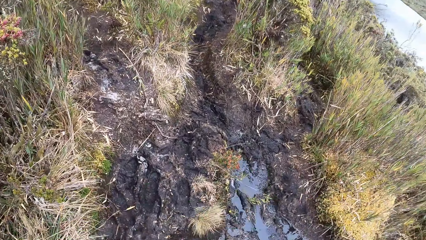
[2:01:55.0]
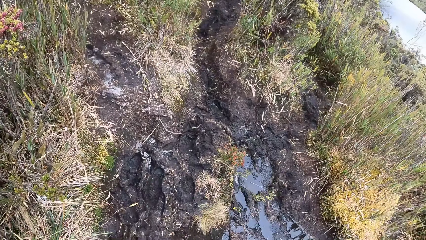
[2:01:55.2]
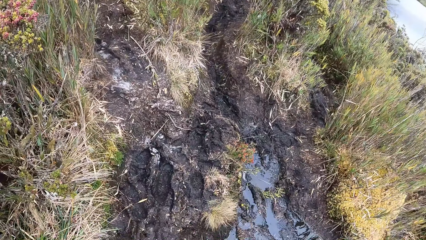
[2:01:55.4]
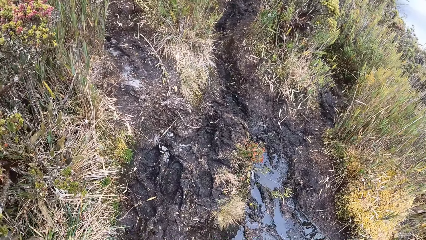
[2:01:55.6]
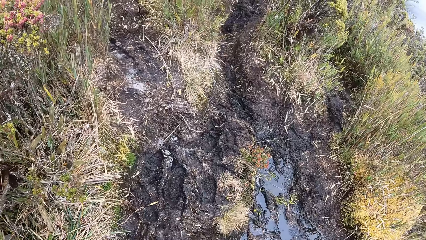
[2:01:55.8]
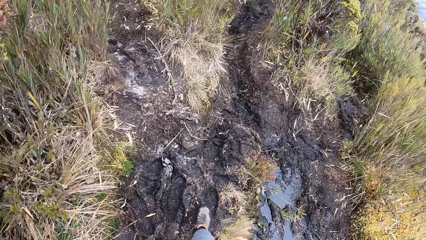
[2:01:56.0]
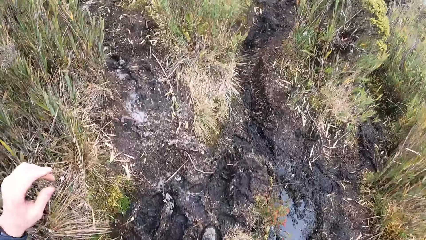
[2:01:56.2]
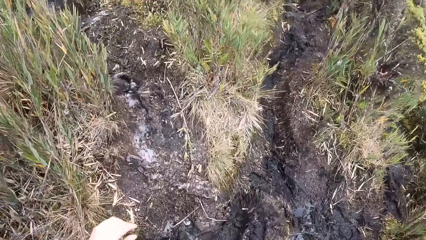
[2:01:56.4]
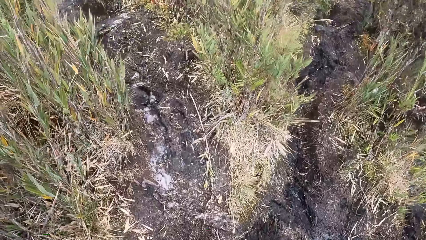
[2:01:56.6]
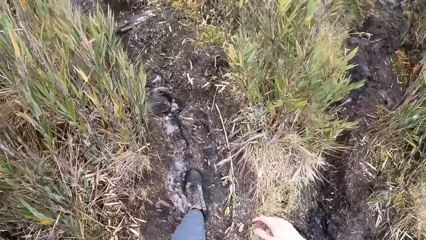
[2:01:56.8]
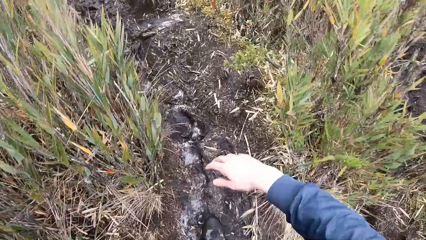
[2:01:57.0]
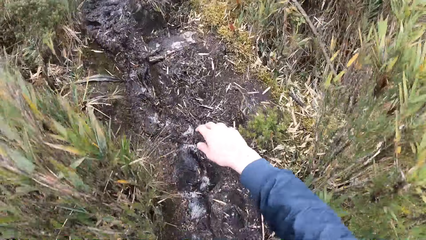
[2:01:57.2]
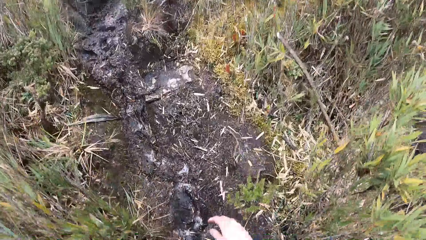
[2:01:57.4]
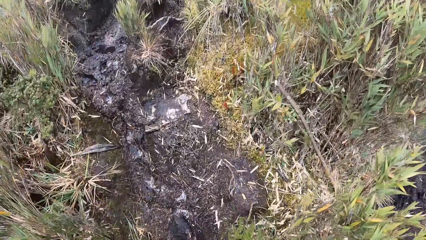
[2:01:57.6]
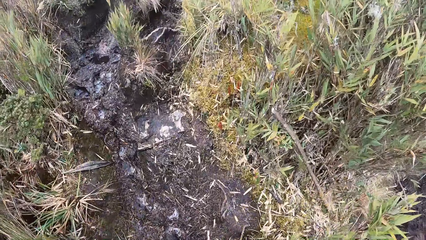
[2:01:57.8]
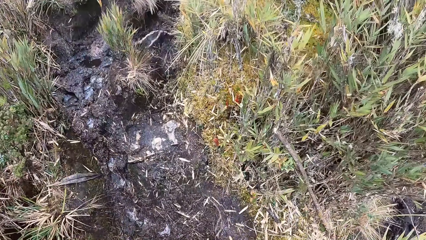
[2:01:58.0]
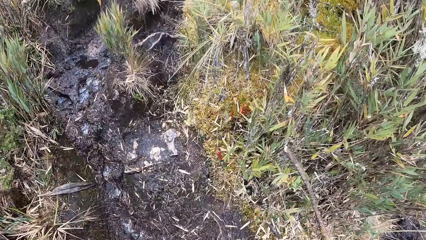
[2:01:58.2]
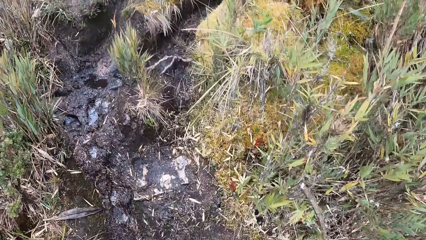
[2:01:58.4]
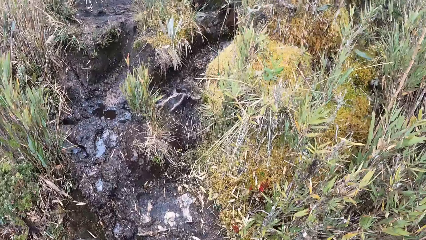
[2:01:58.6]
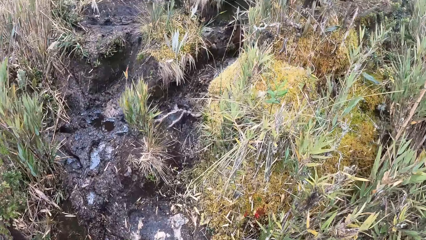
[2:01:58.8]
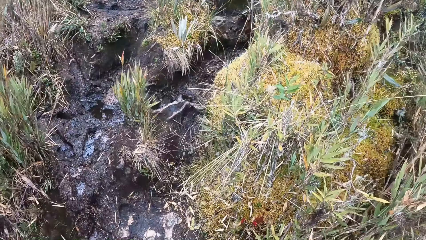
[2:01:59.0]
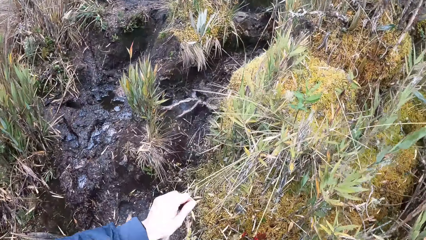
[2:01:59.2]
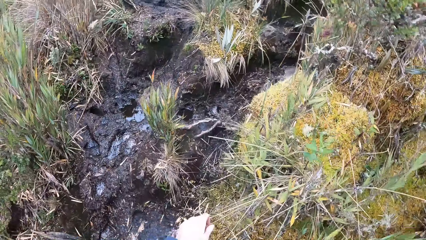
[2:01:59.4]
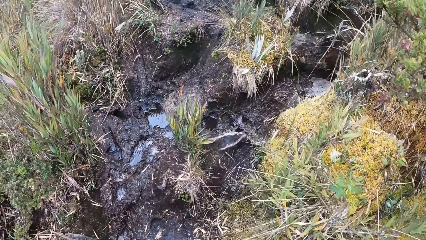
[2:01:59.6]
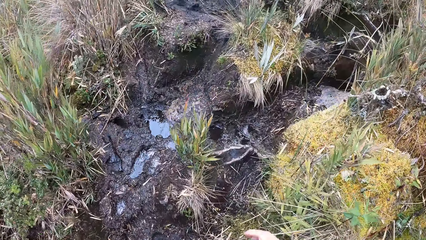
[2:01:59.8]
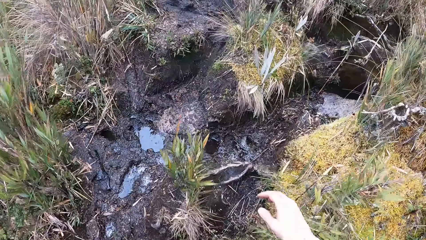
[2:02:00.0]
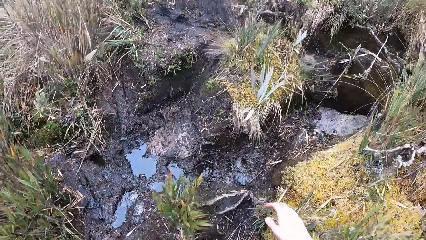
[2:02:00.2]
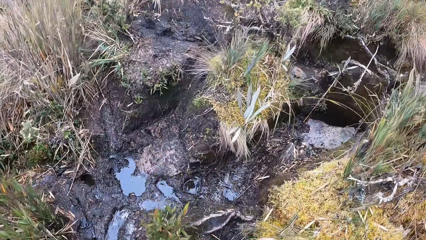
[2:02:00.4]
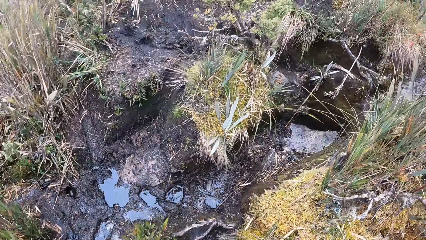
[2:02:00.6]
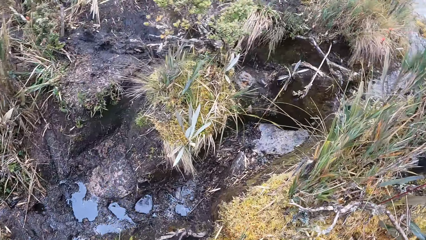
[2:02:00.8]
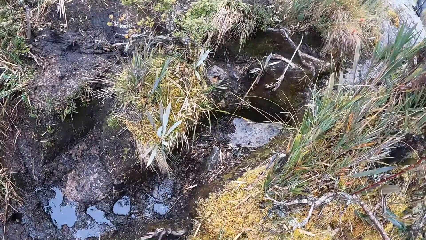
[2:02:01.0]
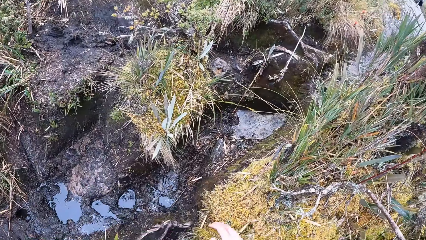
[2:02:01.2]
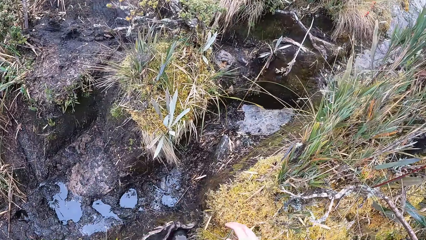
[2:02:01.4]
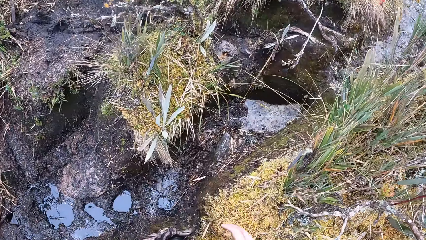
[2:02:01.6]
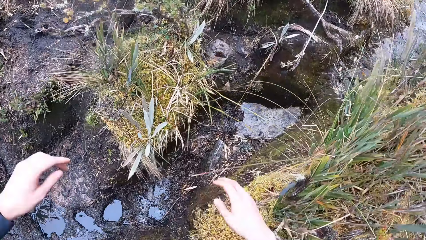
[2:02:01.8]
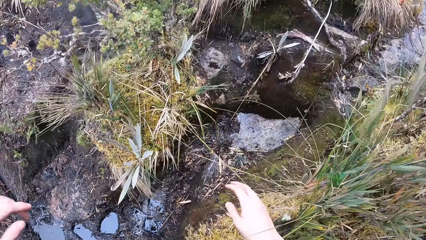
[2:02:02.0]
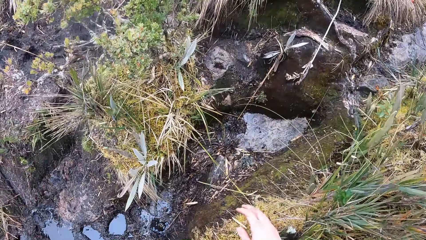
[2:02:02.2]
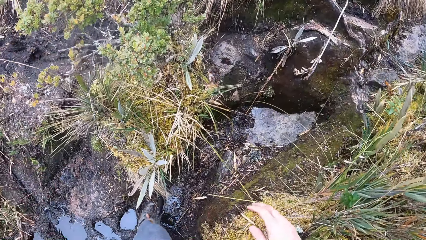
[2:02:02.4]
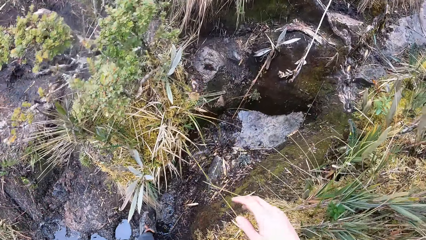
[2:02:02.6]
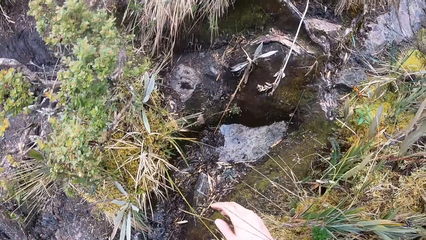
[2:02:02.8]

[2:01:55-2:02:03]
The camera wearer walks.

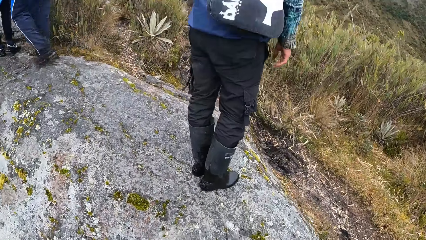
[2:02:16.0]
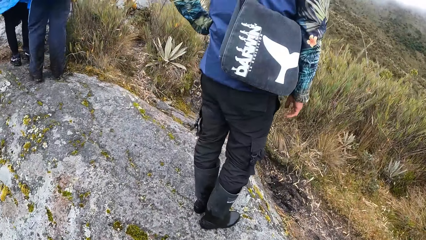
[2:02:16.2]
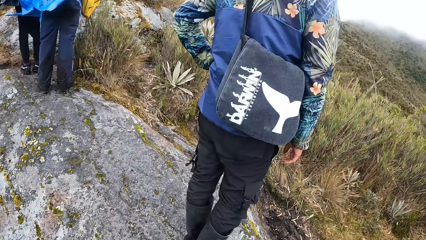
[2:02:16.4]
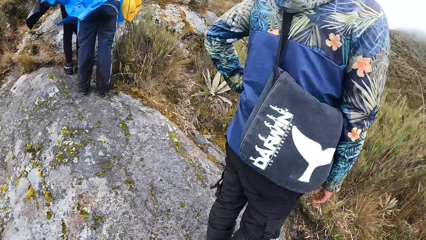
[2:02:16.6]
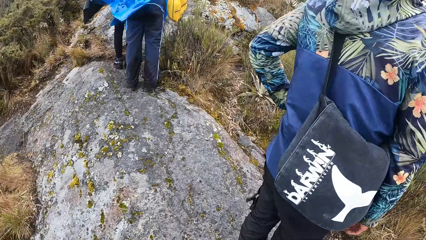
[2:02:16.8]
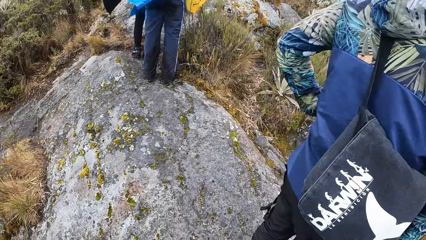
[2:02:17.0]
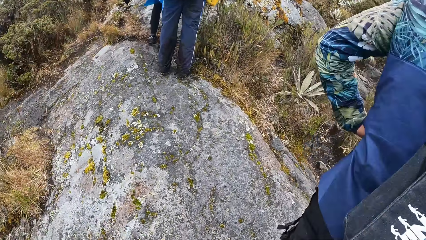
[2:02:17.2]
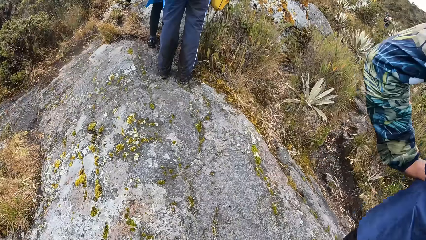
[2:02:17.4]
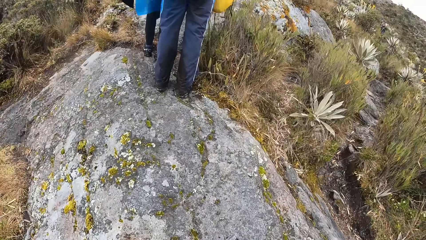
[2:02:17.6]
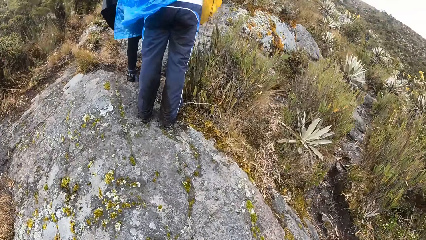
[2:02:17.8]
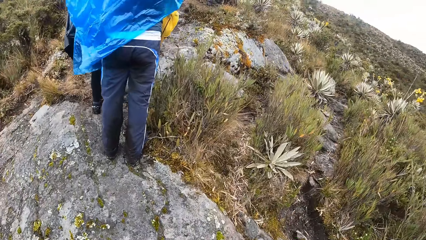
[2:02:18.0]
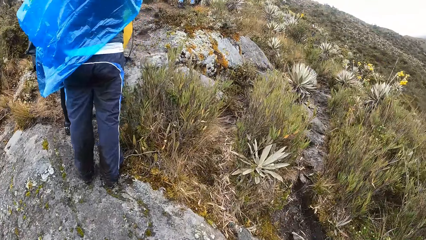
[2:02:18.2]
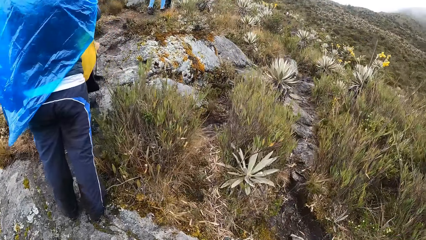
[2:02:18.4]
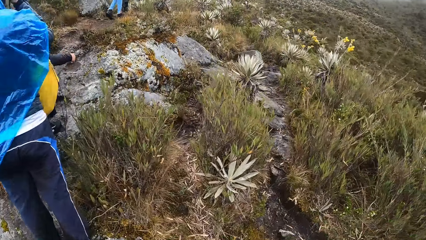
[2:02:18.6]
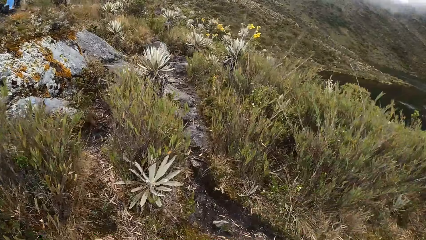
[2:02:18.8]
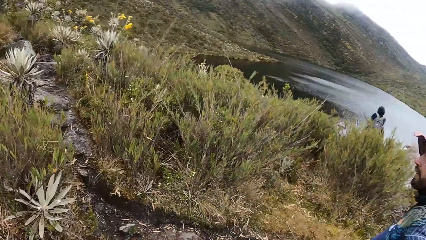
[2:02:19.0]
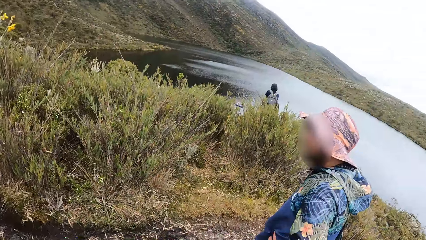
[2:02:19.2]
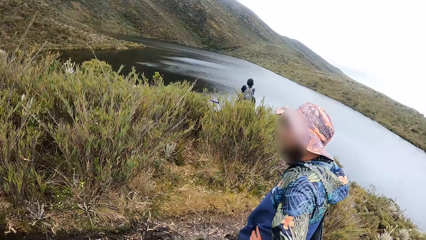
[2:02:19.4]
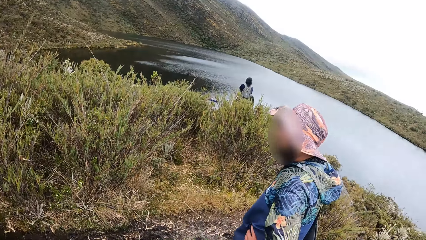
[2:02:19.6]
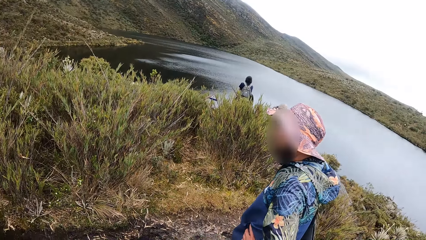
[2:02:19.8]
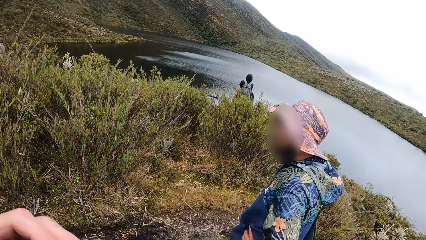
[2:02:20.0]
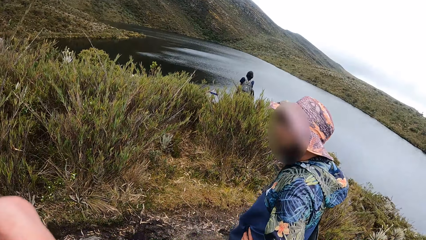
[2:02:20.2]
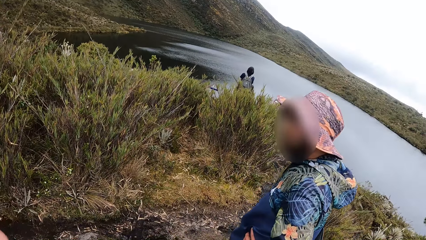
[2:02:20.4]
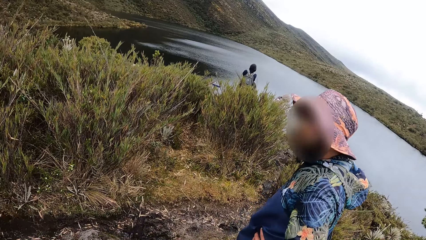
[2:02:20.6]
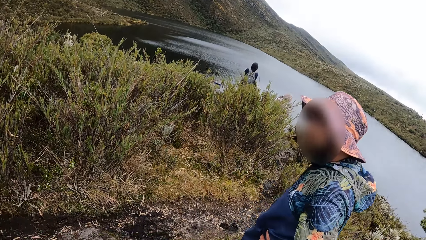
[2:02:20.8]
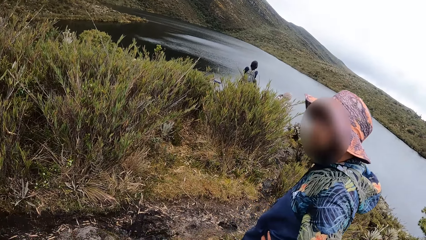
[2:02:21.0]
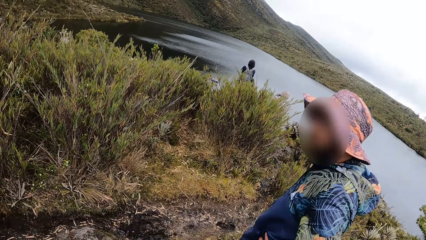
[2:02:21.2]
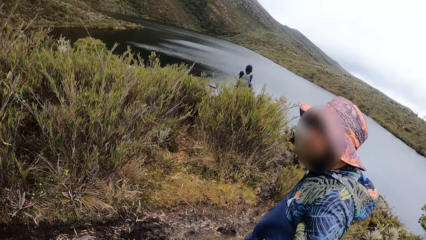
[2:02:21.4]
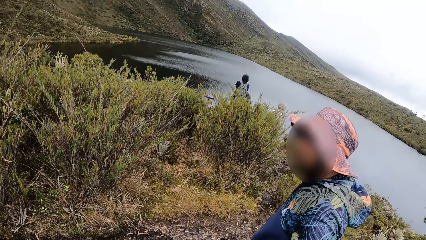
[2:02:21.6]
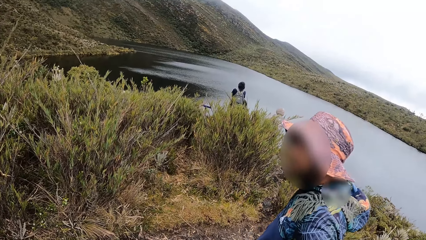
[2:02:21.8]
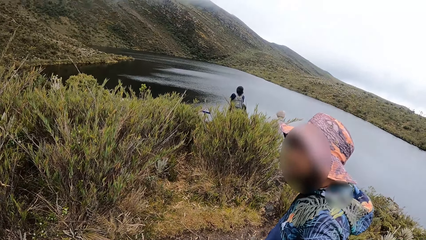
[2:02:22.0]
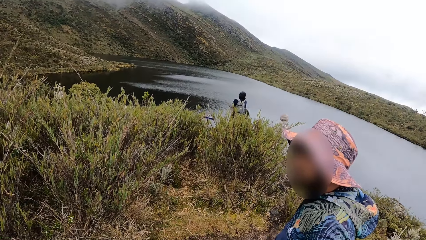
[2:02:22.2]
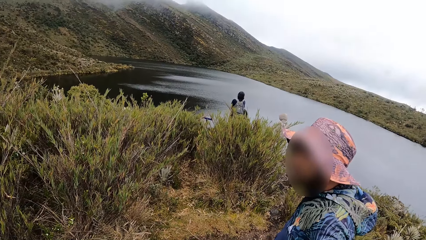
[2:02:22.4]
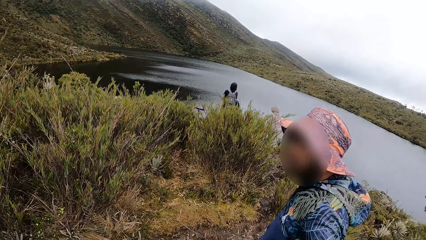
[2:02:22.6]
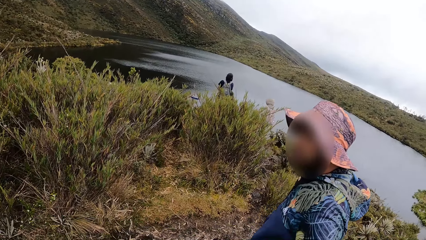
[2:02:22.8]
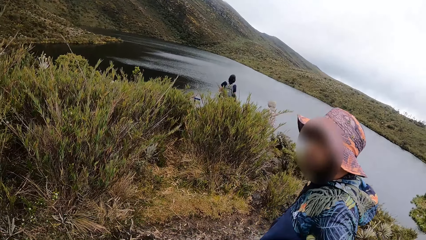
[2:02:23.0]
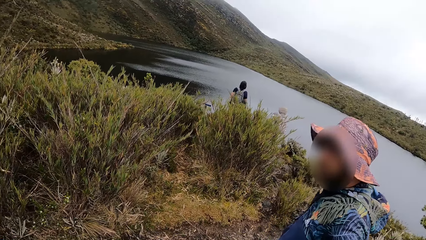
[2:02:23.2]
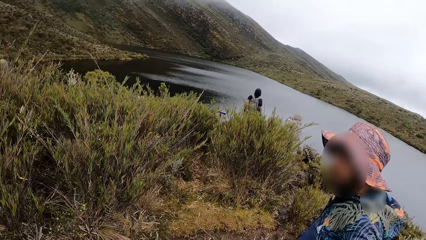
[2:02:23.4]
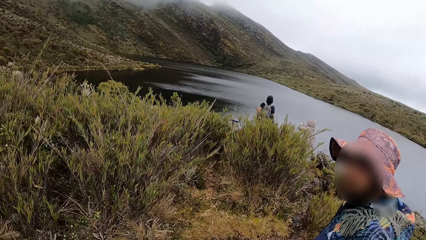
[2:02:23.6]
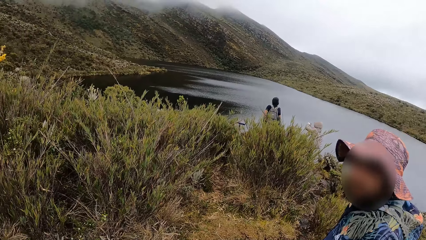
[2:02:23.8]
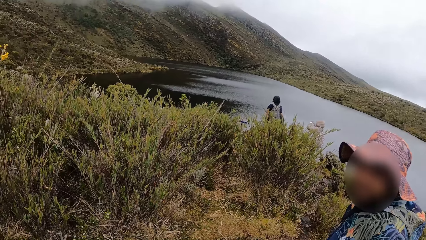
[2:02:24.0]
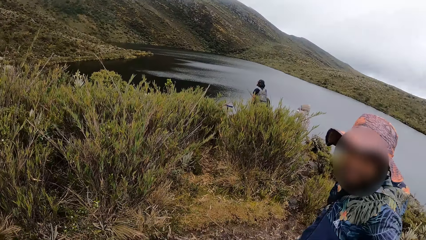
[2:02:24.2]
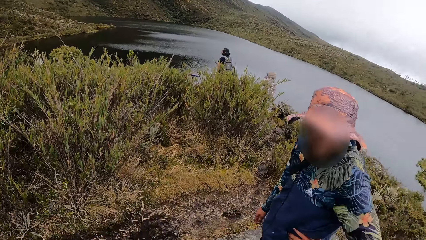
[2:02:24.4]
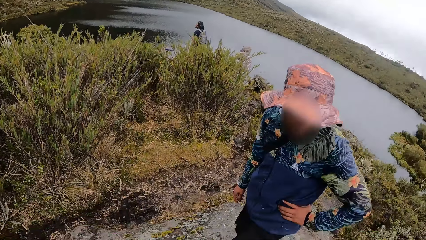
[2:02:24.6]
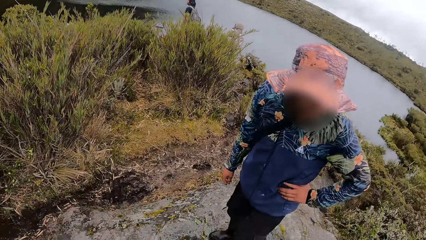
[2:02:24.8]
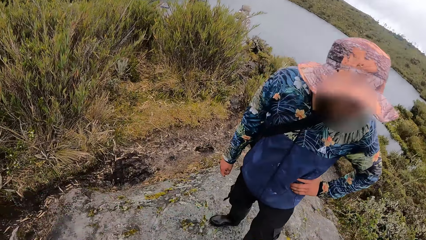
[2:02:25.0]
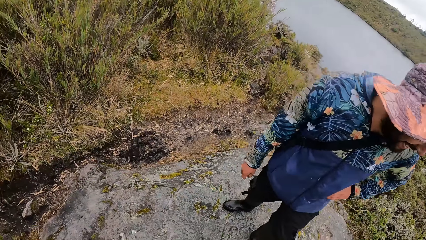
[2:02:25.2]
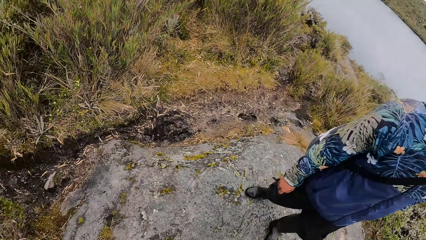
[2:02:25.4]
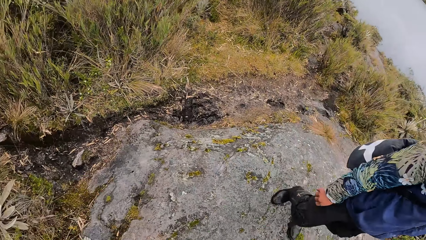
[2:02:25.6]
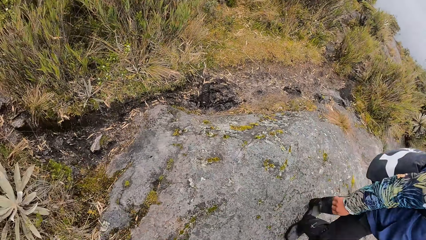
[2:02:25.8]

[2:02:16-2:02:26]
The camera wearer stops. He scratches his nose with his left hand.
